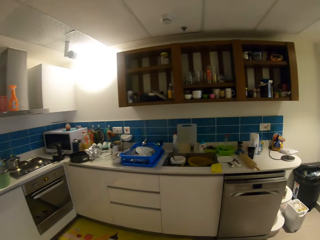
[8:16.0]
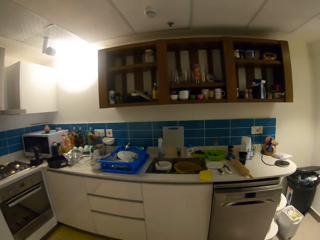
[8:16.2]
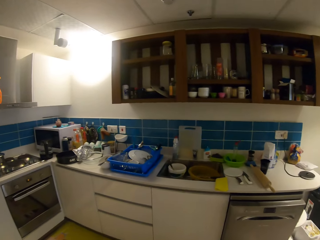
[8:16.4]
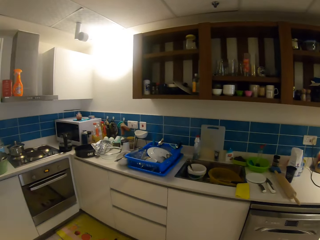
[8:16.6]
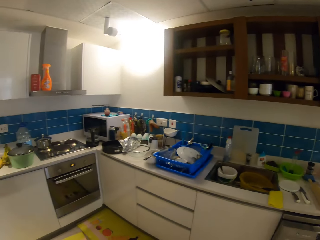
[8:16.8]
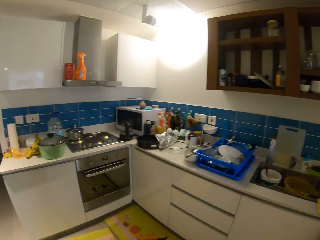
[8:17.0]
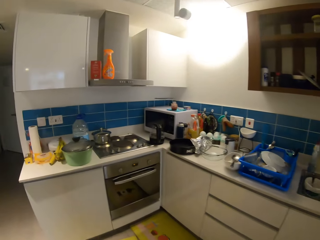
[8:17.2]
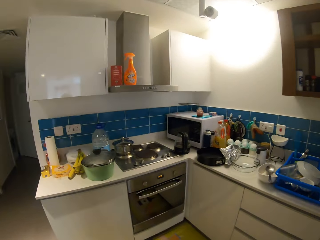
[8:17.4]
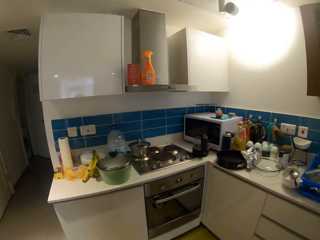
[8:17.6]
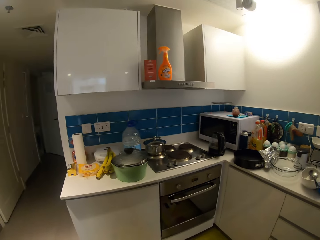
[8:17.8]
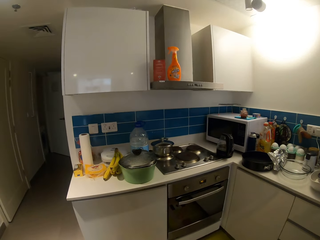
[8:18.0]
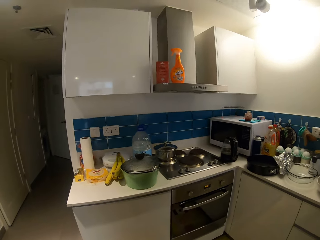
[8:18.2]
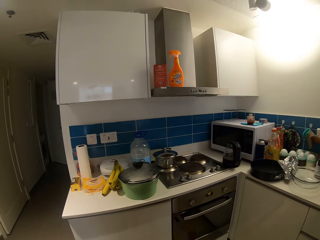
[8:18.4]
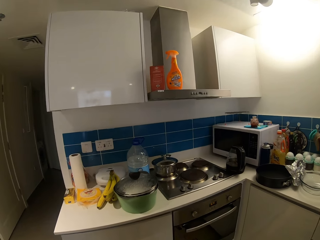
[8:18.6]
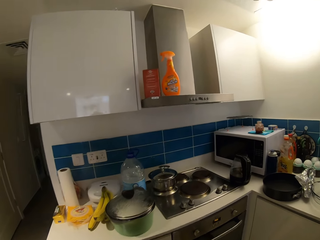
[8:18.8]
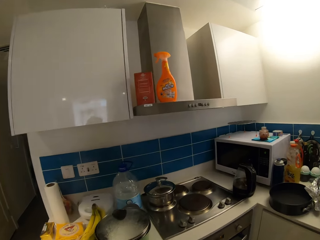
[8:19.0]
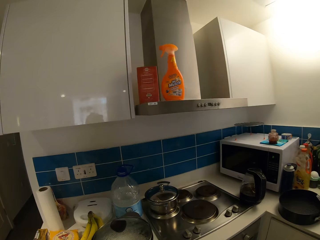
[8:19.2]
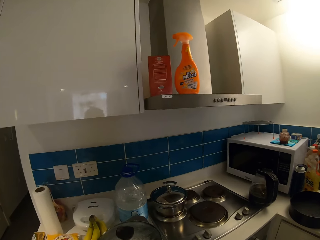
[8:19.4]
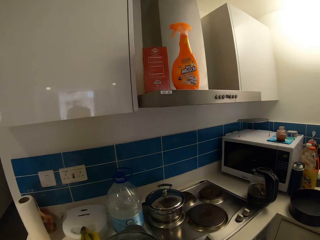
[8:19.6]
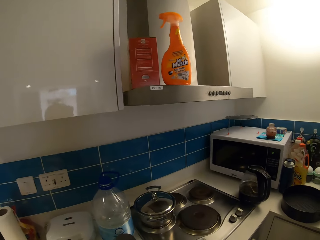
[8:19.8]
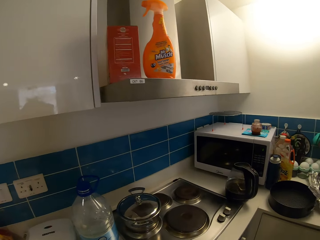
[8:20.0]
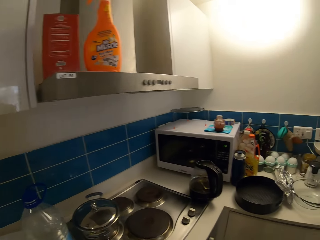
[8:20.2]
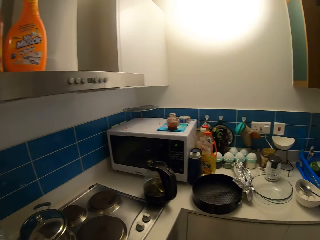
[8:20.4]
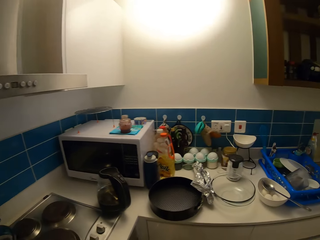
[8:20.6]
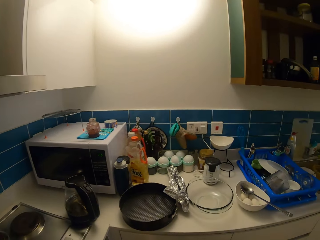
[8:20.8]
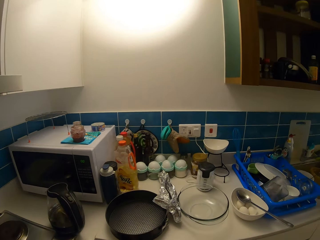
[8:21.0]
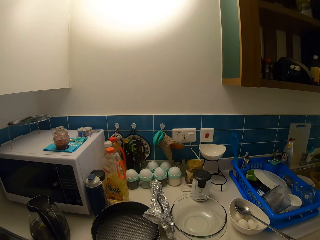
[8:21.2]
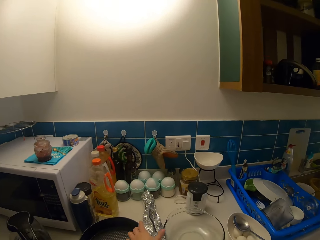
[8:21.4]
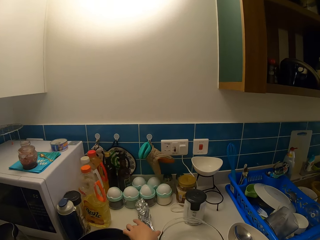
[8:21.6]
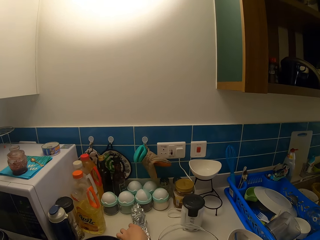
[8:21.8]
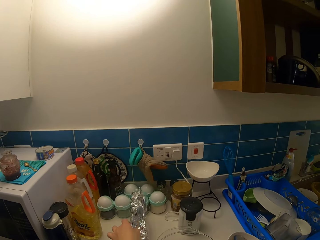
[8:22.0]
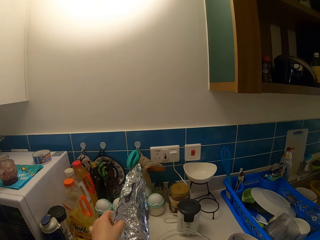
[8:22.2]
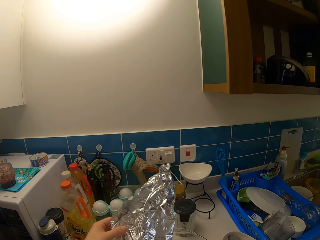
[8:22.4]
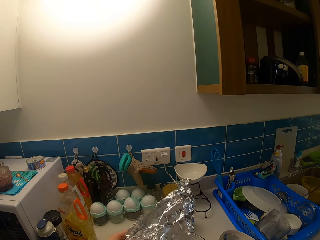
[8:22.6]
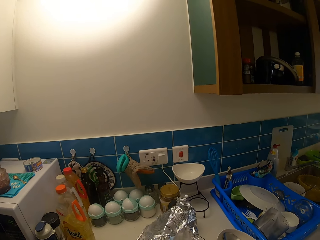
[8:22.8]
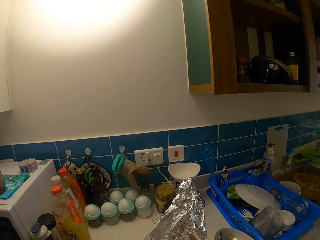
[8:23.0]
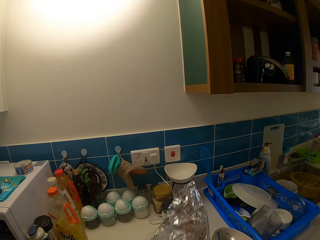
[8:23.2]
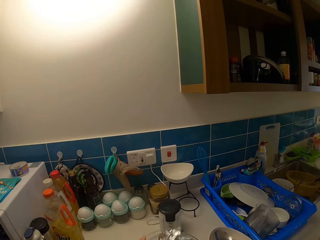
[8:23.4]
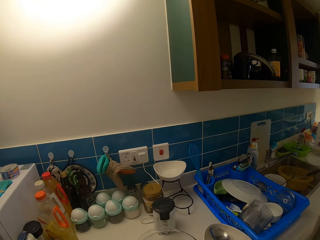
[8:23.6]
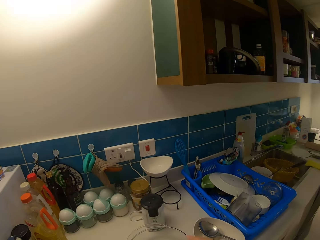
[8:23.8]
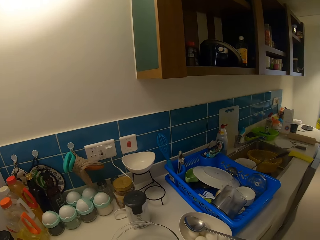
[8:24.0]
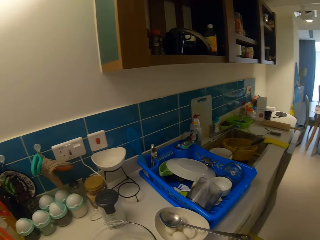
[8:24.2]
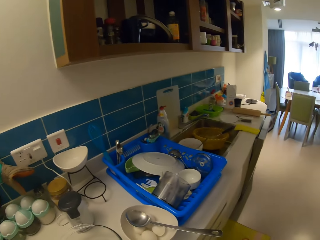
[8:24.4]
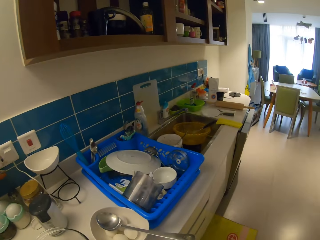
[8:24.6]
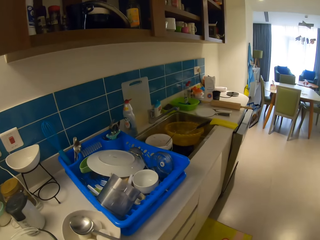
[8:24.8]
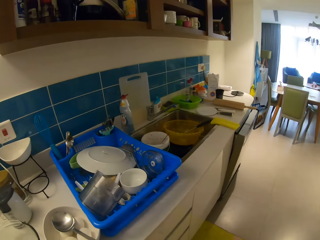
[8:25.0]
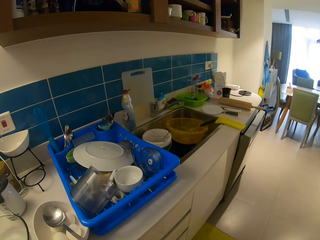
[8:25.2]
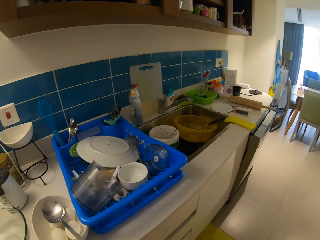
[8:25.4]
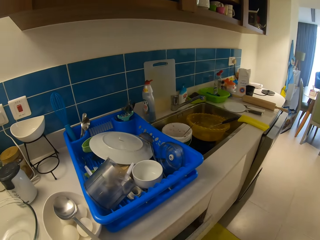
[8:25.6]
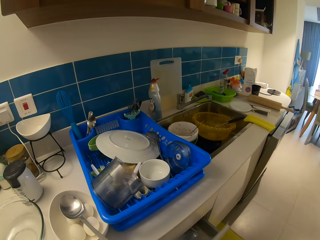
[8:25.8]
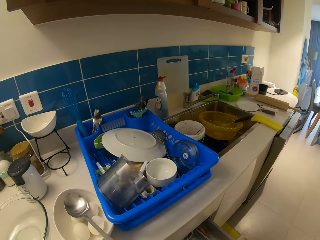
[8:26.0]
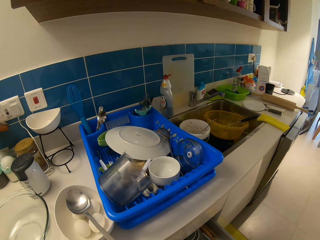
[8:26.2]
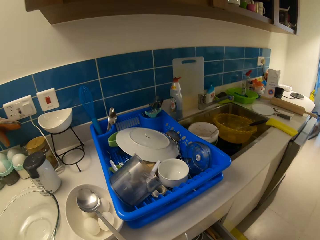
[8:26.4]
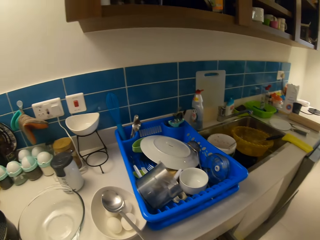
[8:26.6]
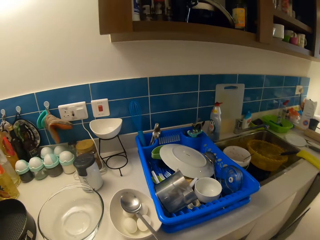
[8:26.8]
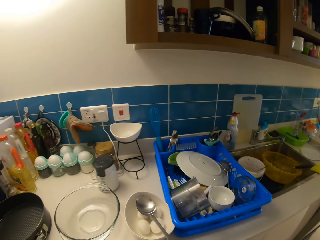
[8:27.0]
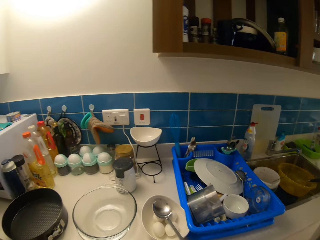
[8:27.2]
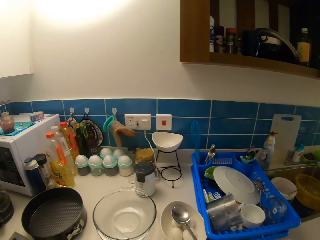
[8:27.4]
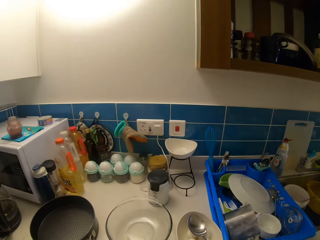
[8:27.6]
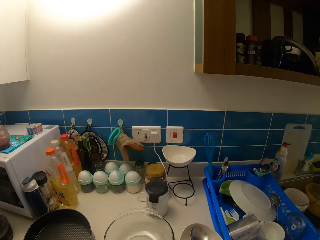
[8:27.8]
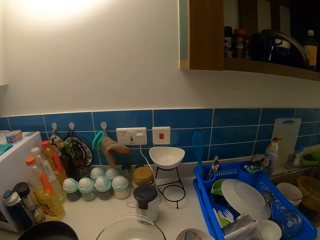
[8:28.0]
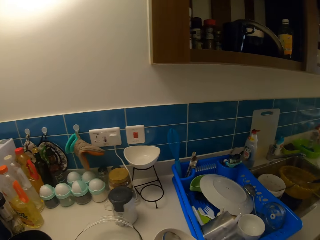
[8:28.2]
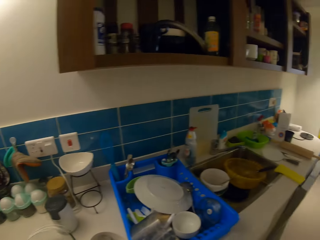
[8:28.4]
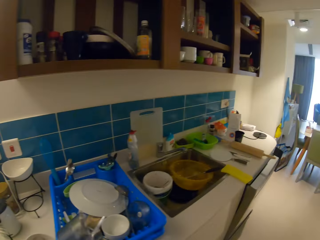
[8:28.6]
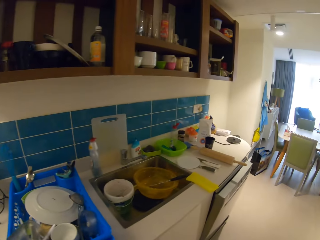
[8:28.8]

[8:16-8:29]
The camera wearer picks up foil paper. They carry the foil paper. They open a drawer.

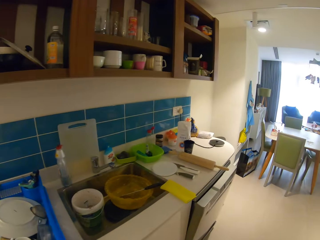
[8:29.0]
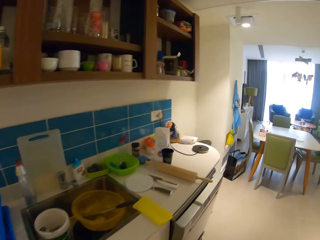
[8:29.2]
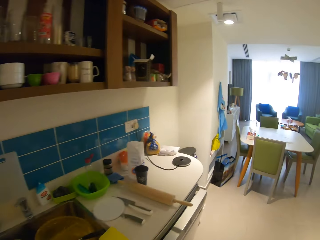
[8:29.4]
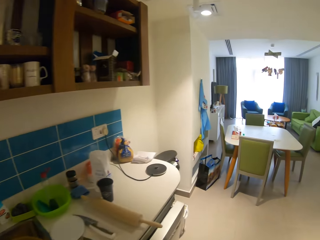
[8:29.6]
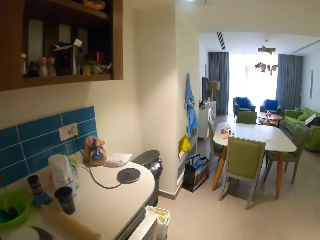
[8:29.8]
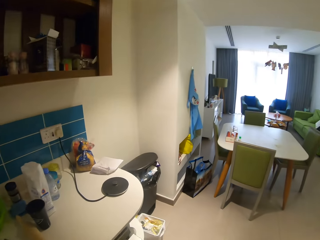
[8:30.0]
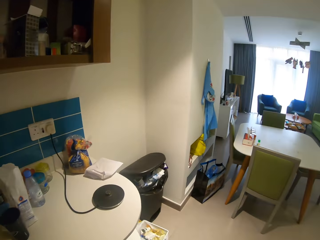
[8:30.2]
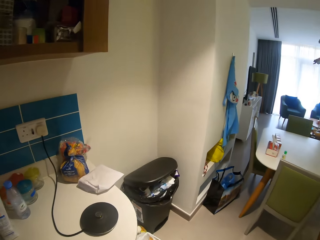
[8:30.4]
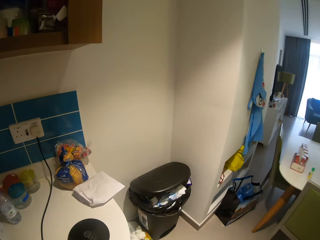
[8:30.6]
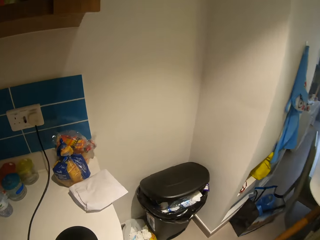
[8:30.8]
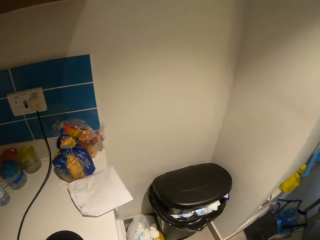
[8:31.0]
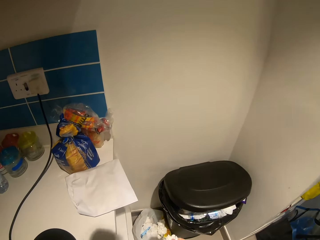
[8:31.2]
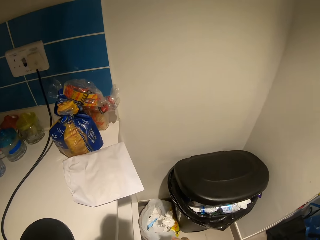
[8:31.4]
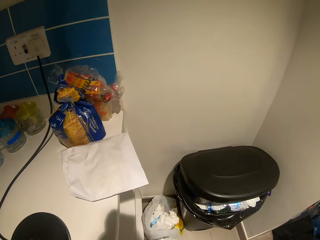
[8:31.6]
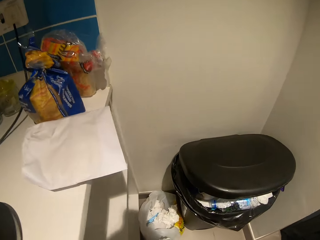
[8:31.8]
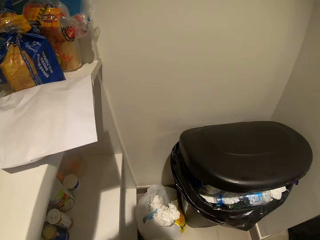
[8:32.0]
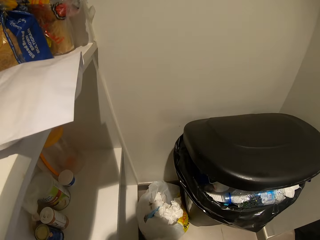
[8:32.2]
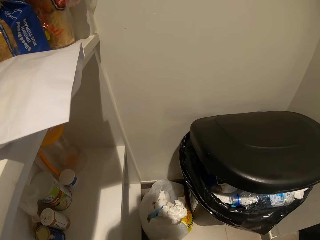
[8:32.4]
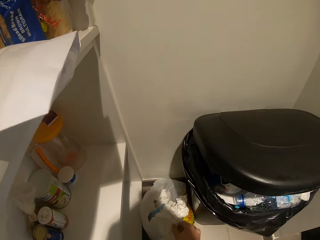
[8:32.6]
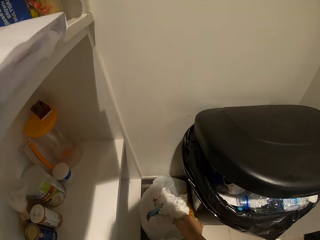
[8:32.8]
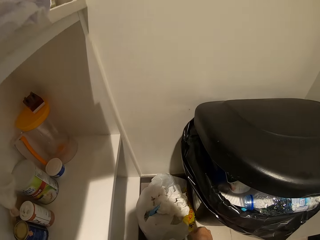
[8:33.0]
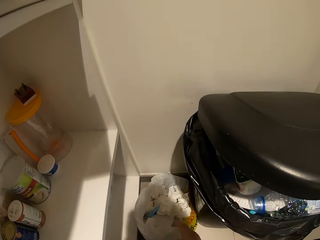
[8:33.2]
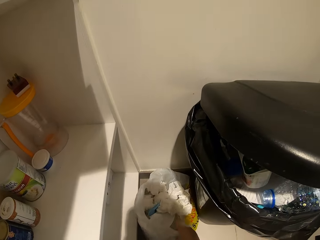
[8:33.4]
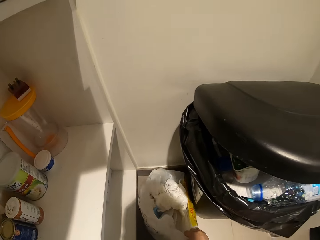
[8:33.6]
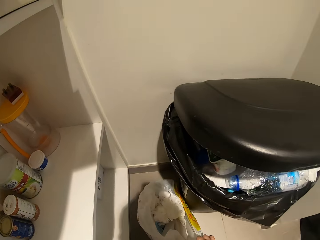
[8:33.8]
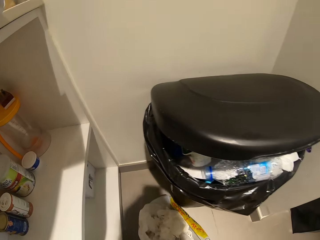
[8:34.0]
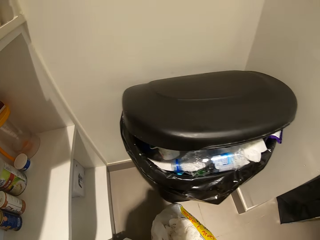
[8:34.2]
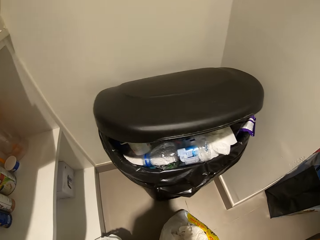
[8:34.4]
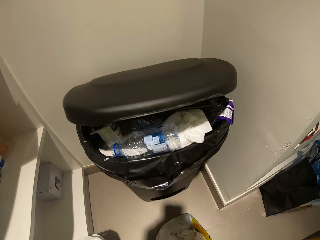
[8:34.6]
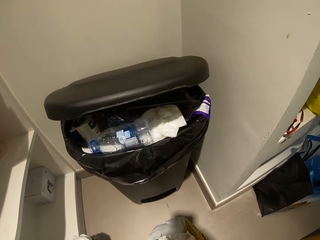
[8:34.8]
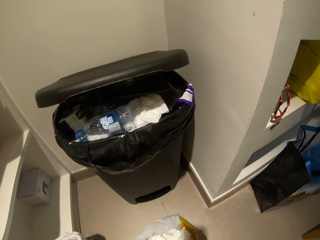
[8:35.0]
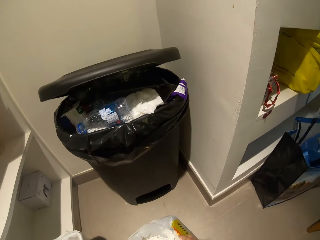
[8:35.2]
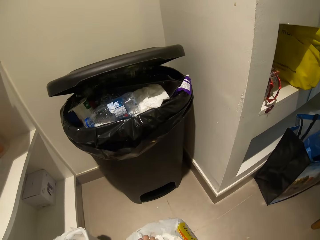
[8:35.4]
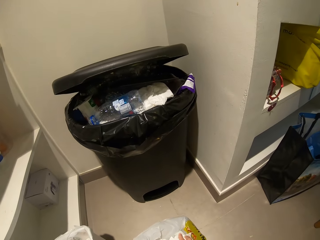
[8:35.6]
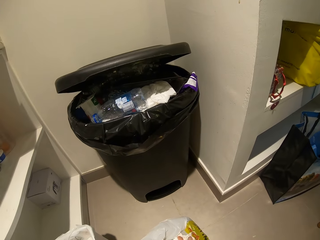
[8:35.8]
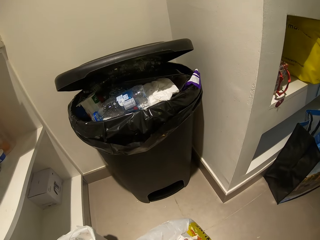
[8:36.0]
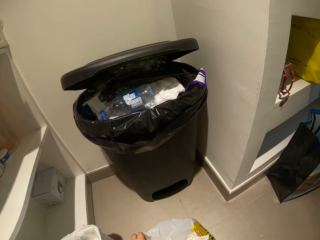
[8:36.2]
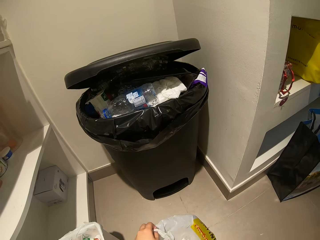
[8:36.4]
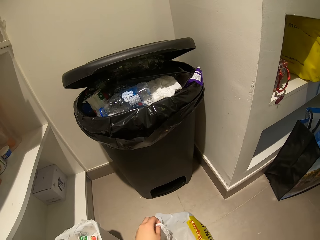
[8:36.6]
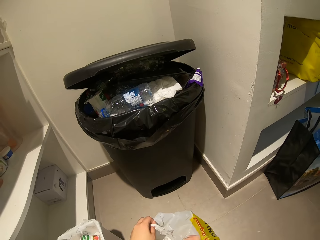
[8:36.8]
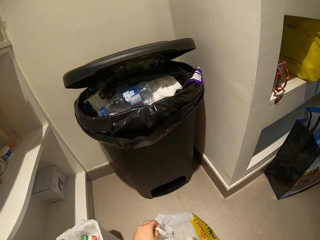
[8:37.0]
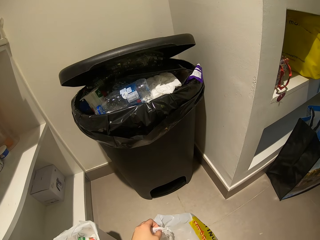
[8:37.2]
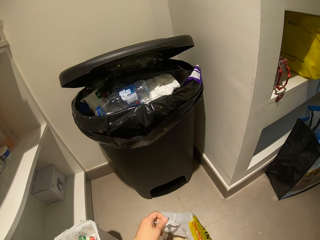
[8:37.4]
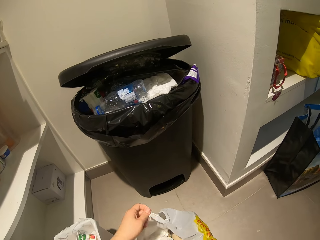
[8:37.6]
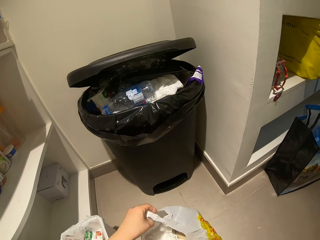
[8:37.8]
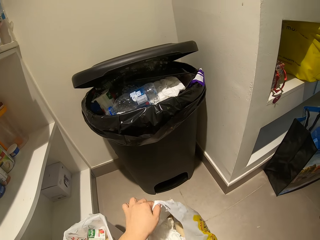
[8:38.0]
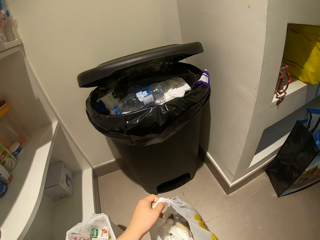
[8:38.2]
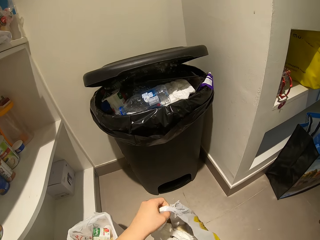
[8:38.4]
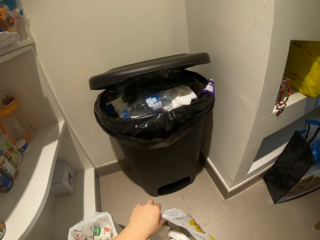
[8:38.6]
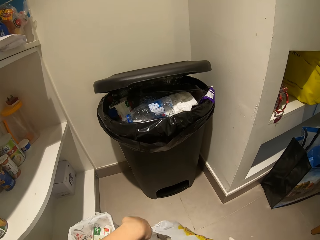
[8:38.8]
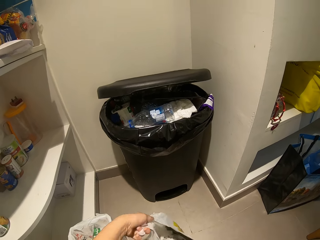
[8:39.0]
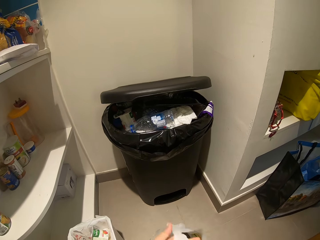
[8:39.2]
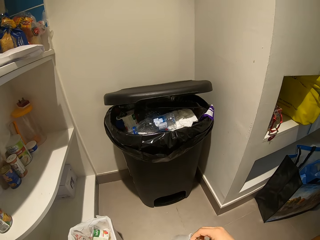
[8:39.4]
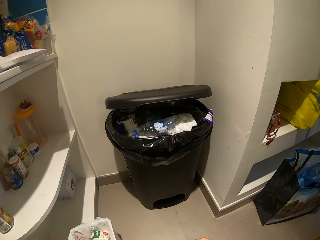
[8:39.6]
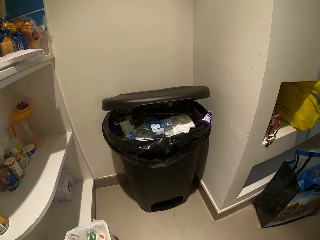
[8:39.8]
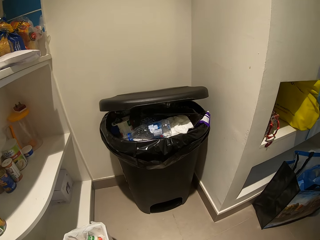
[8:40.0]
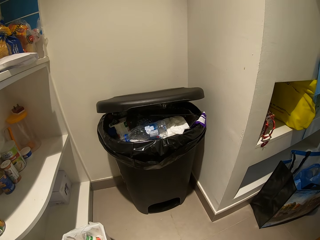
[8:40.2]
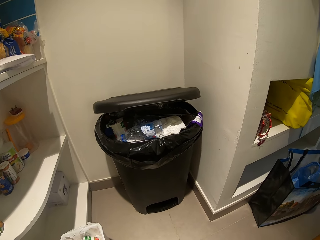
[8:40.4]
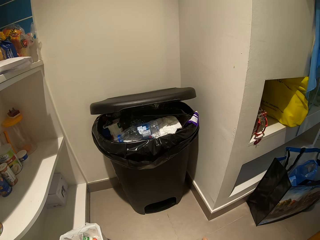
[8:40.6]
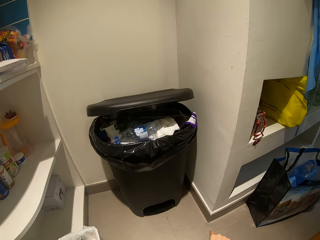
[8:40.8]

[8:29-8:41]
The camera wearer walks around. They put tissue paper in the trash nylon. They drag the trash nylon. They pick up litter.
